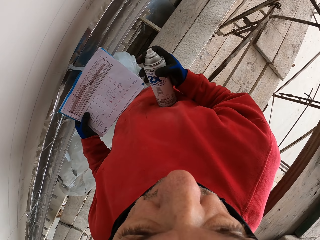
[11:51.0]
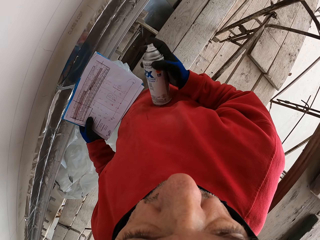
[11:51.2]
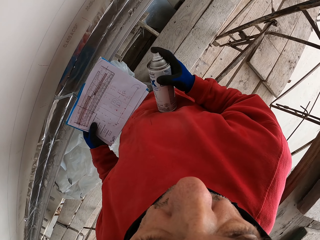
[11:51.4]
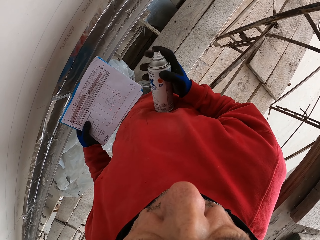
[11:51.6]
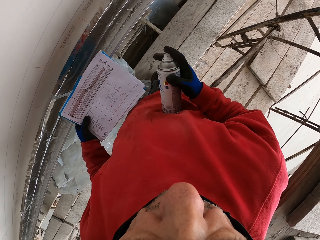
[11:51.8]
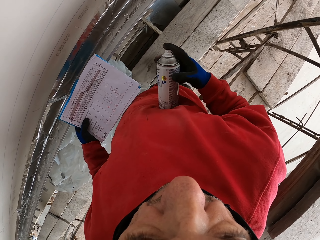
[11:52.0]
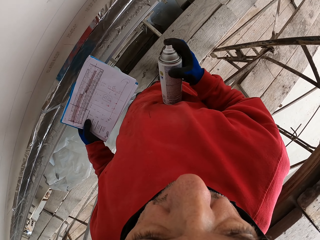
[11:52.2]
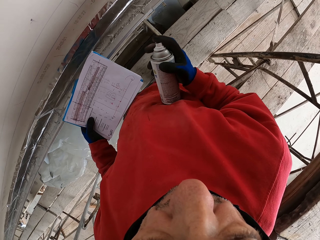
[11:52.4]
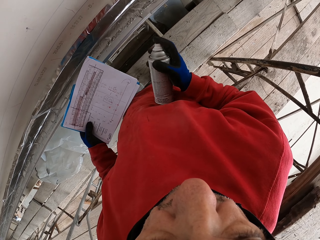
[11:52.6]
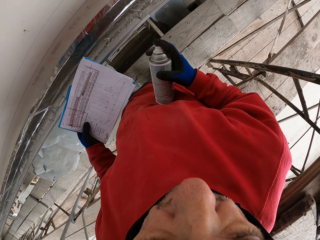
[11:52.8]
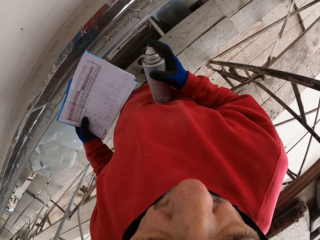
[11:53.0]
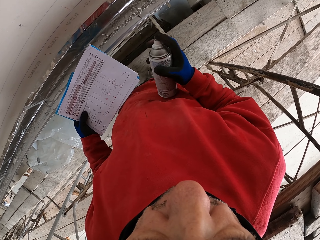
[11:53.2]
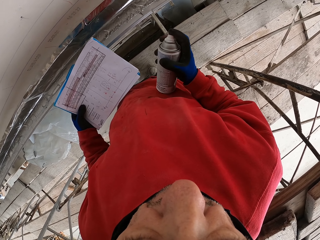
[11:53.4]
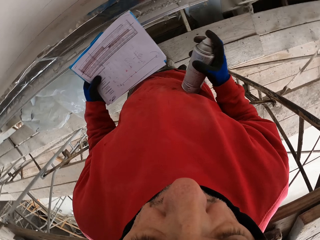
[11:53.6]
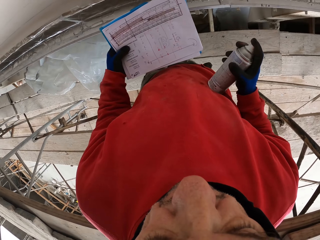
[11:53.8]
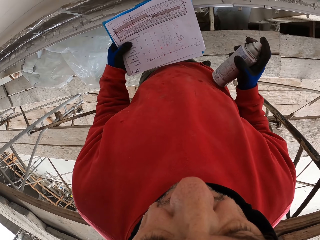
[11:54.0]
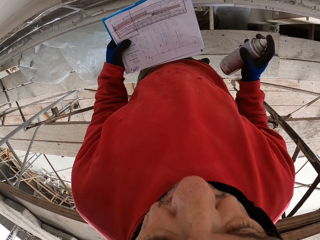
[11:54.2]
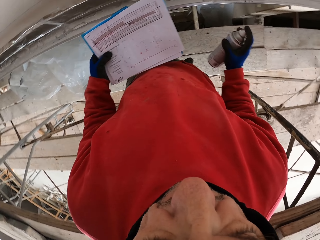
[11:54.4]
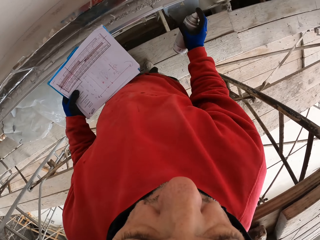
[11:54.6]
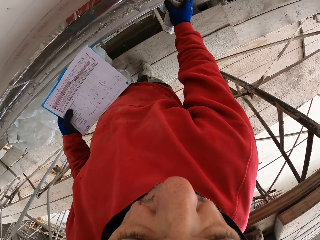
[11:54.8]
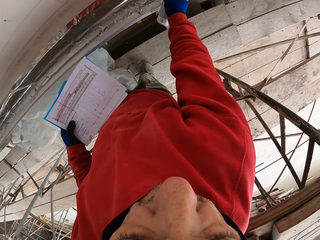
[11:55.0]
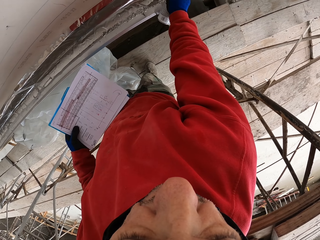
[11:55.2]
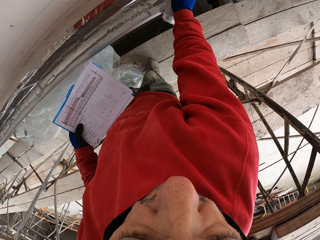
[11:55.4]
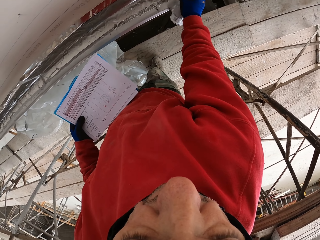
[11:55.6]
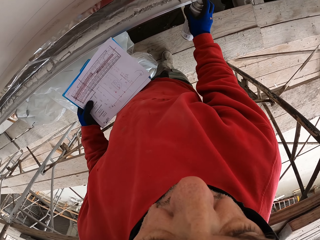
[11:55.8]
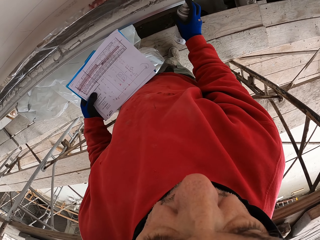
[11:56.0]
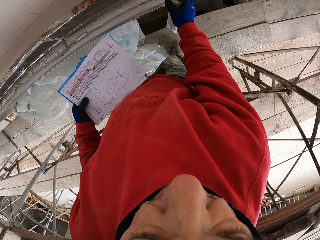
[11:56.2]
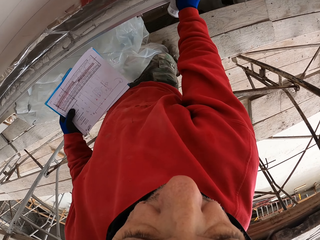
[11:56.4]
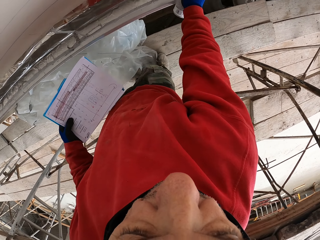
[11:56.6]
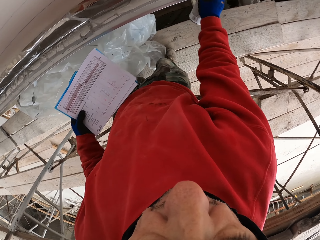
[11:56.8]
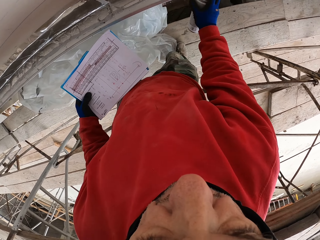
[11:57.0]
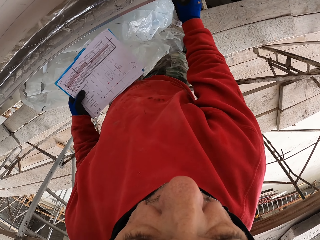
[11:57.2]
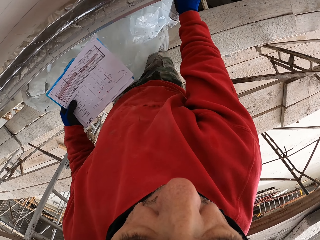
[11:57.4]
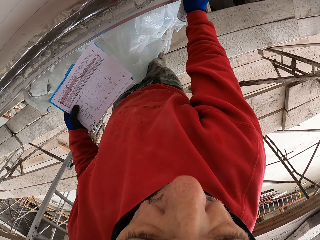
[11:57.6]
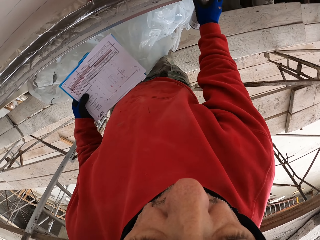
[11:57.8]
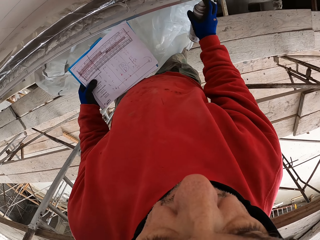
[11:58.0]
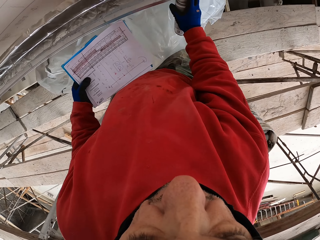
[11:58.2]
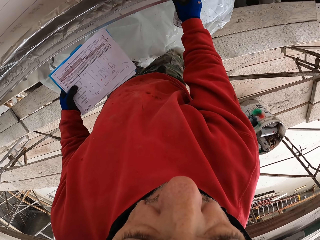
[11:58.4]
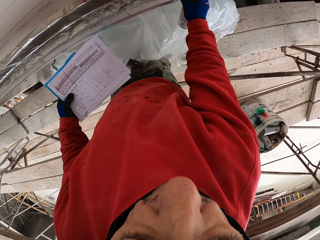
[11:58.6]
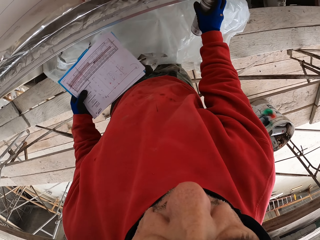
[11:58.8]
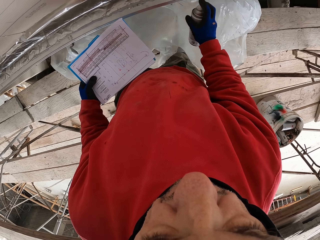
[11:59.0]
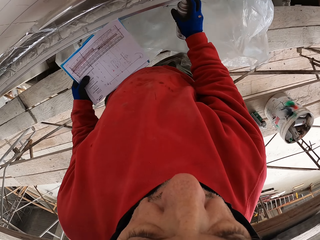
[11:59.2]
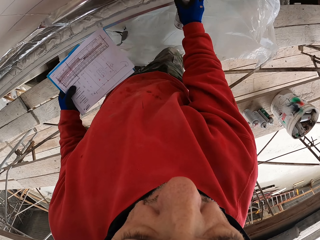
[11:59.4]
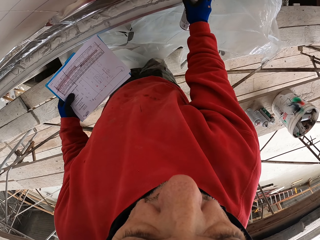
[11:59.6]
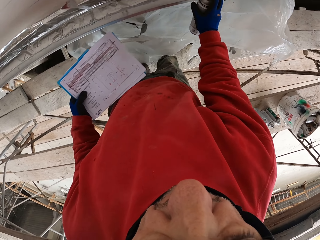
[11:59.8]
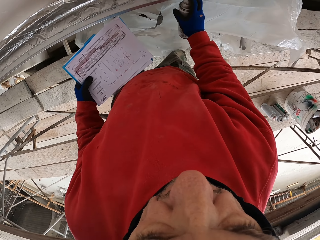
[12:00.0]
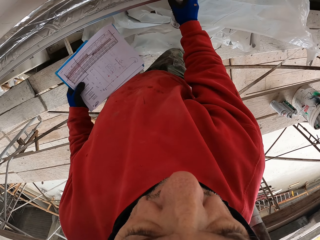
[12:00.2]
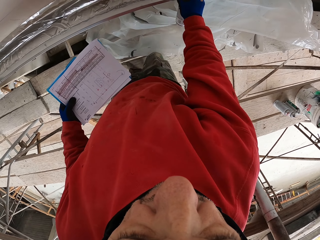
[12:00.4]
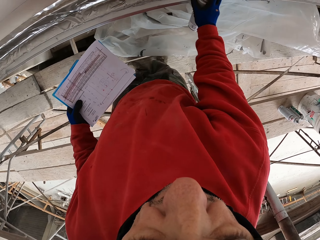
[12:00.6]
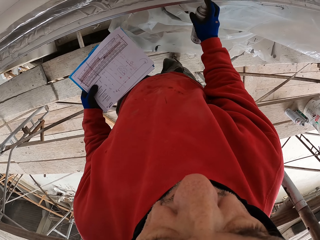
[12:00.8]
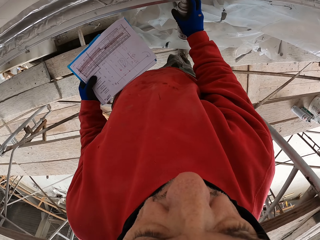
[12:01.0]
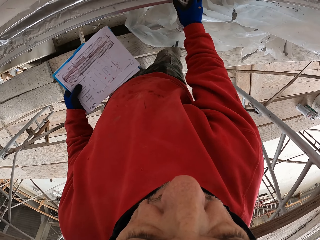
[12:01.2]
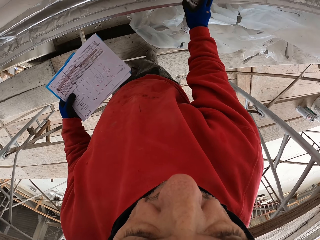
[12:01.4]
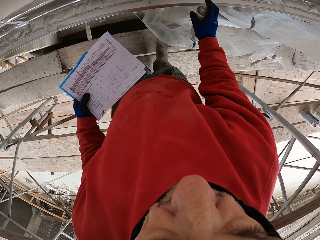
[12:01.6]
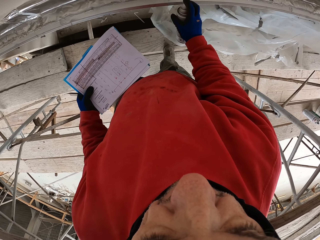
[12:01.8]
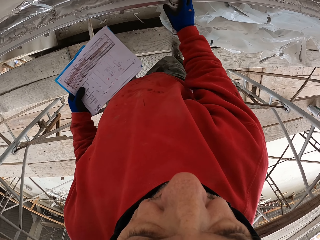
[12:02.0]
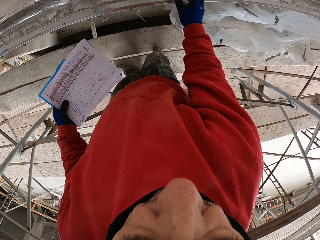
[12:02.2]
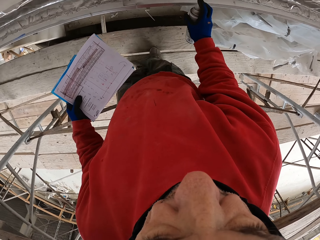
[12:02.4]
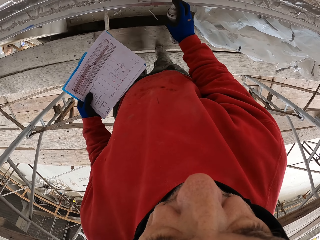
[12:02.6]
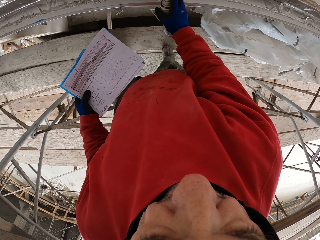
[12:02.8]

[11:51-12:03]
The camera wearer sprays the wall. They walk.

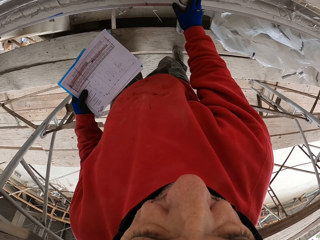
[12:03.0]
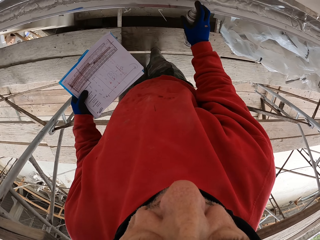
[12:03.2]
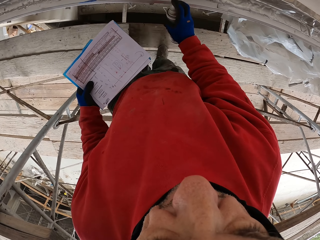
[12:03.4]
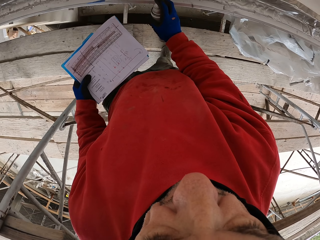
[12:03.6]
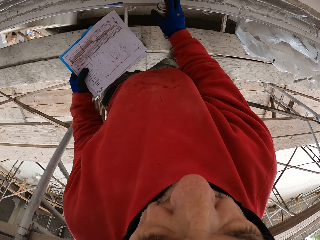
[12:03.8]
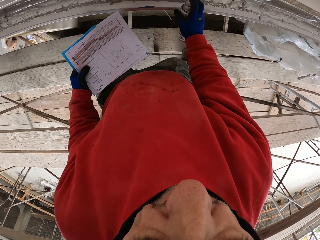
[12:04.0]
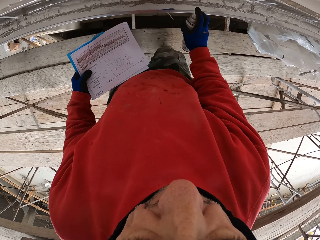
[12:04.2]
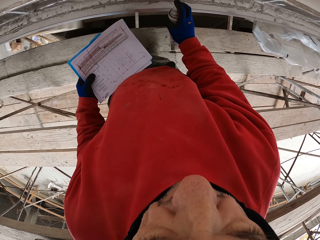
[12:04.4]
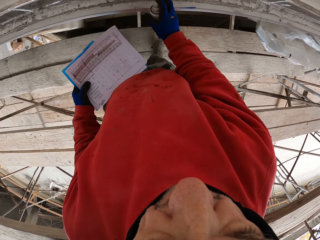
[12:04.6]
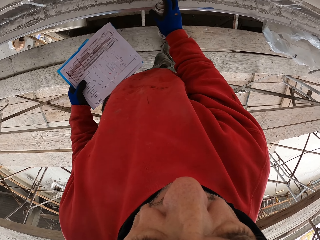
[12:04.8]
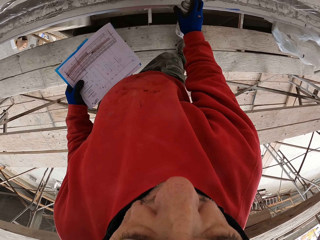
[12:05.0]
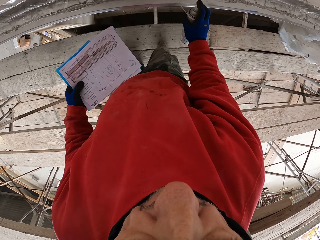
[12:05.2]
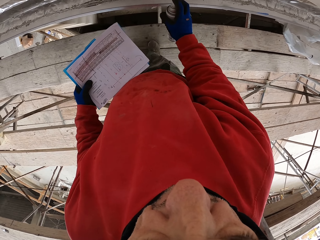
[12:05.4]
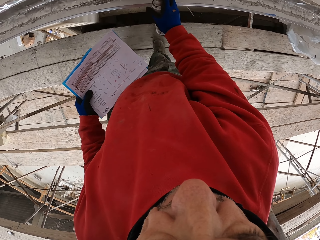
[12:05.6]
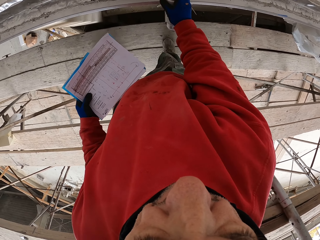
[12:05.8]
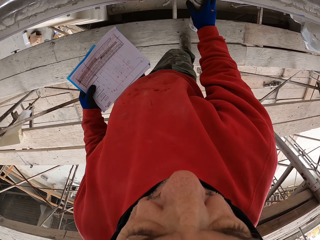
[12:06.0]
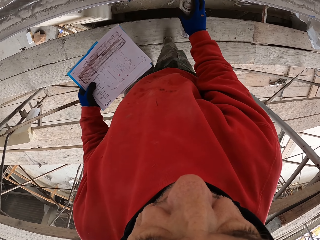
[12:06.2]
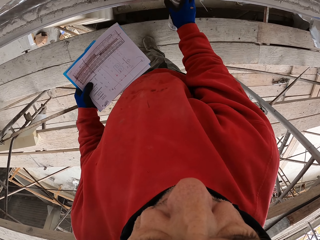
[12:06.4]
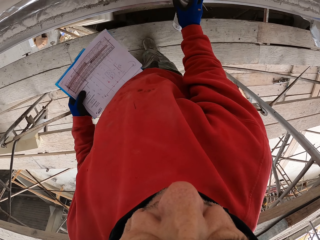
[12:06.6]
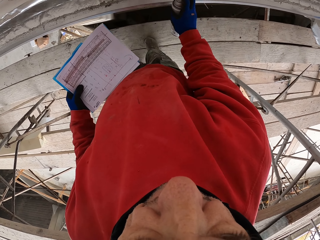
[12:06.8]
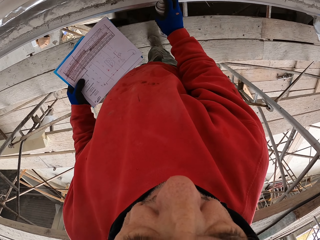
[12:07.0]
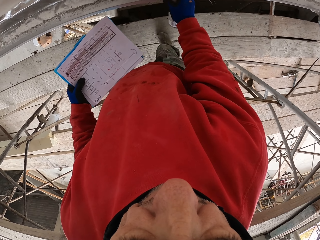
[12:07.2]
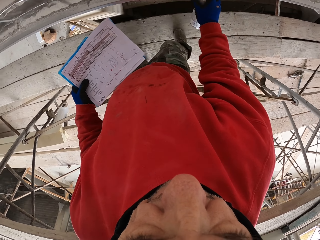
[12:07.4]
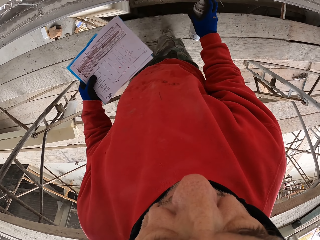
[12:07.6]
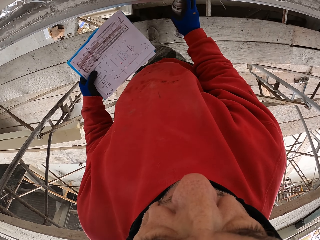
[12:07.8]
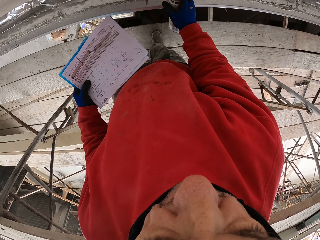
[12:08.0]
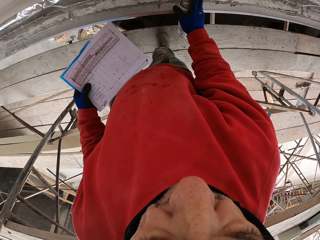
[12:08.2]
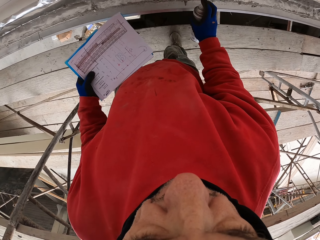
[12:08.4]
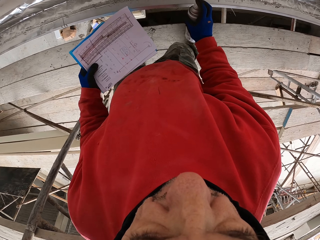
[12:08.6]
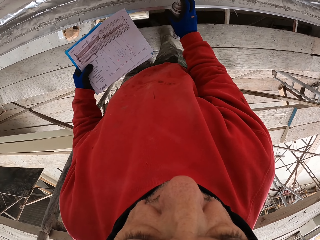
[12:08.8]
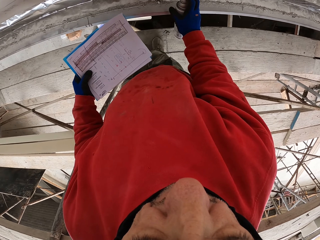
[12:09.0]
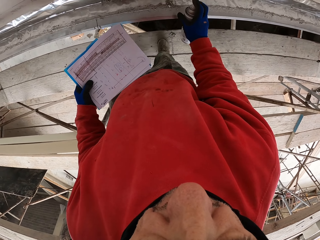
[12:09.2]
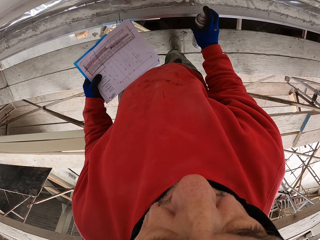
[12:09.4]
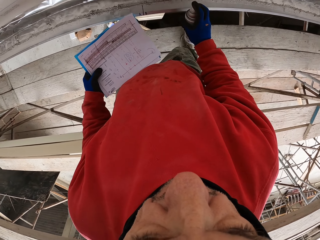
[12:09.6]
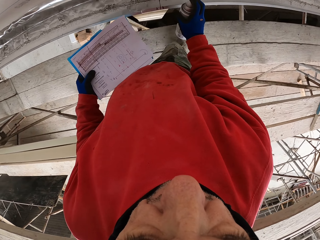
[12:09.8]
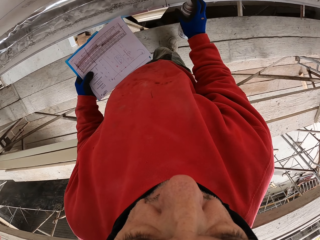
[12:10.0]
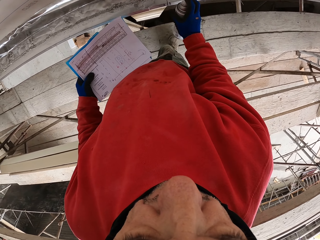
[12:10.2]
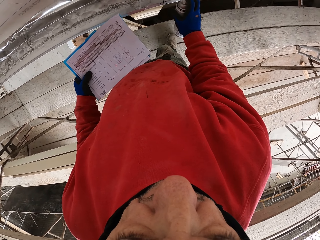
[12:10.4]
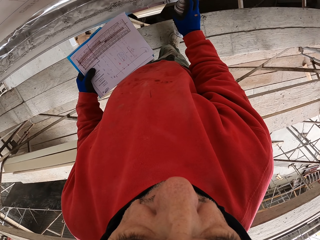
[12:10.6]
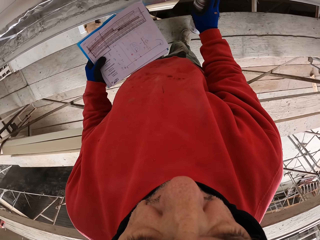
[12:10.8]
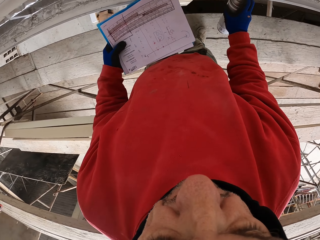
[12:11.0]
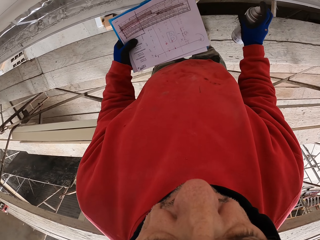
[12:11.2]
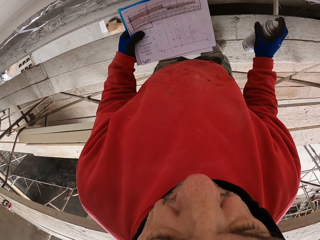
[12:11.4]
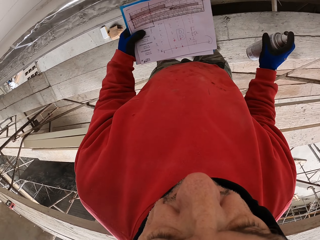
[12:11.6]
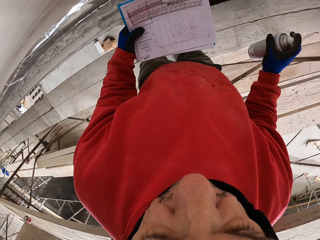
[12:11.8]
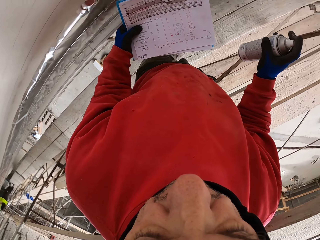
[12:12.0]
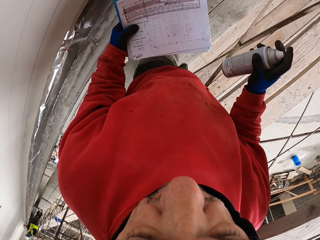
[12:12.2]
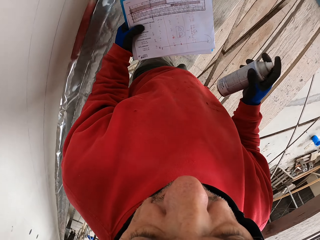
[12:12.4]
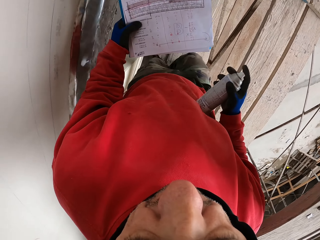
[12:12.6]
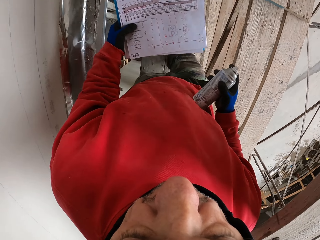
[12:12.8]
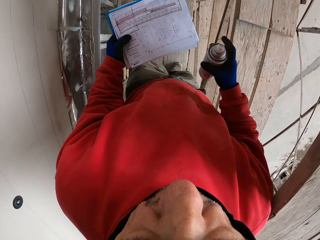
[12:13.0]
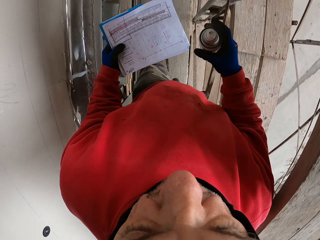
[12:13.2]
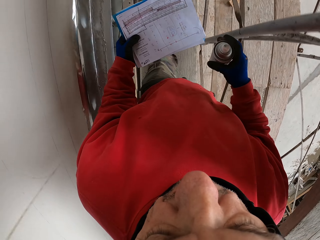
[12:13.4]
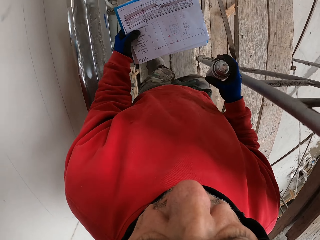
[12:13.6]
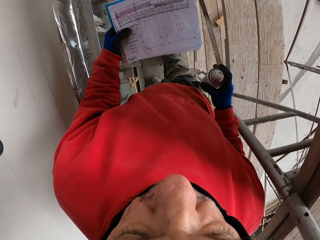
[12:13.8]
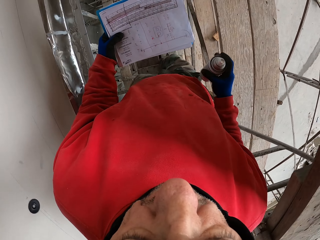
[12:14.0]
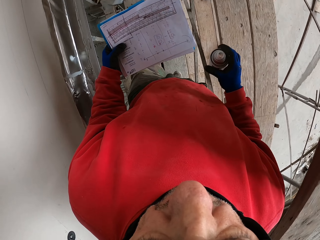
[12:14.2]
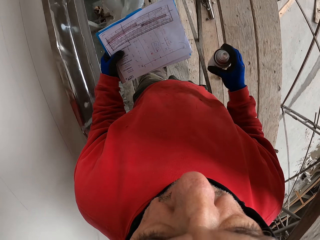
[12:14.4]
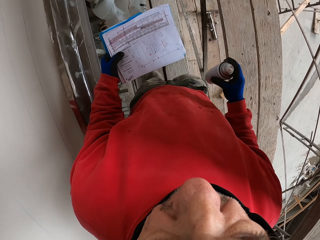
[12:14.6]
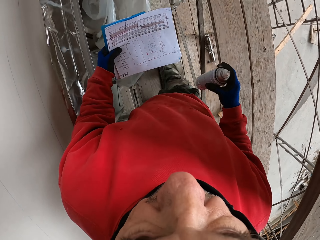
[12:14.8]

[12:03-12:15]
The camera wearer looks around. They look at the book. They walk around the workshop.
